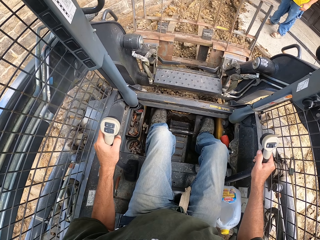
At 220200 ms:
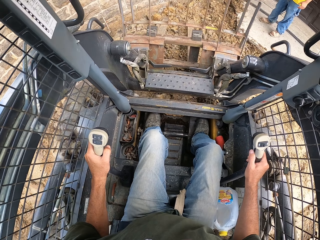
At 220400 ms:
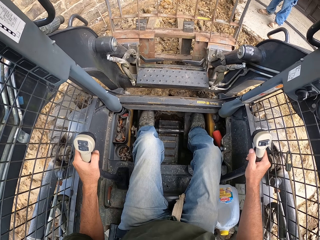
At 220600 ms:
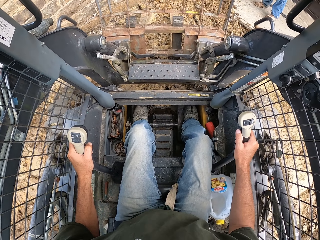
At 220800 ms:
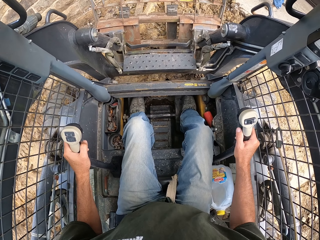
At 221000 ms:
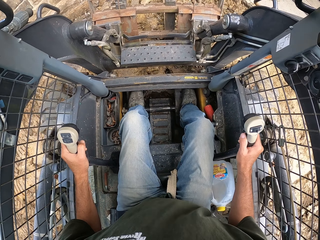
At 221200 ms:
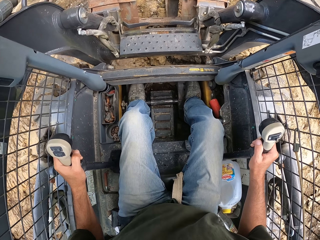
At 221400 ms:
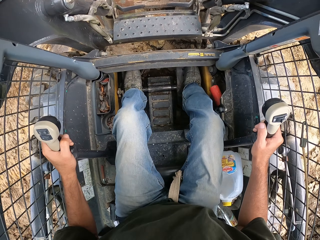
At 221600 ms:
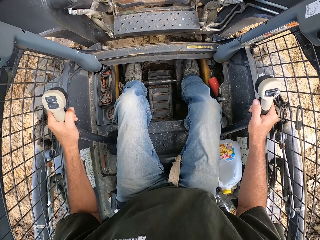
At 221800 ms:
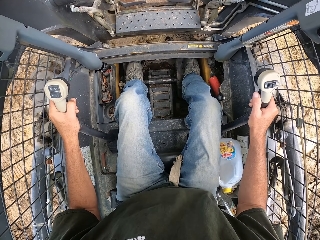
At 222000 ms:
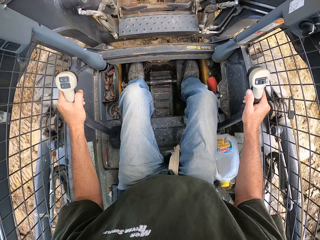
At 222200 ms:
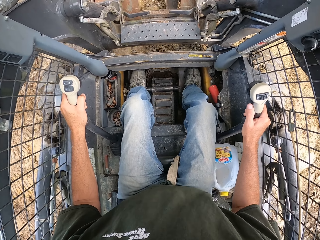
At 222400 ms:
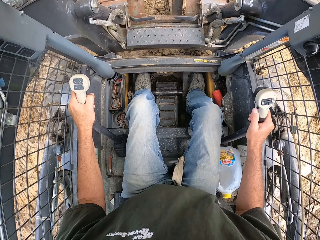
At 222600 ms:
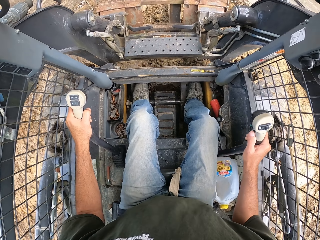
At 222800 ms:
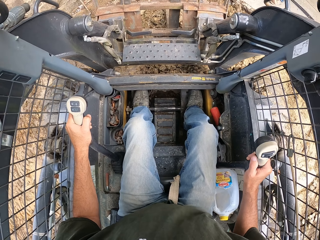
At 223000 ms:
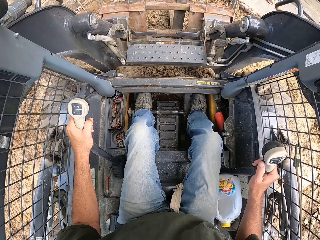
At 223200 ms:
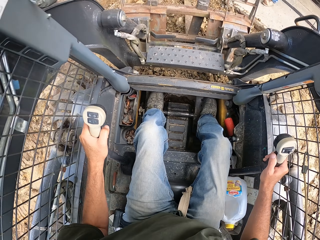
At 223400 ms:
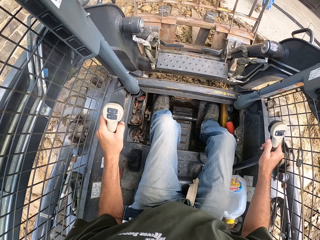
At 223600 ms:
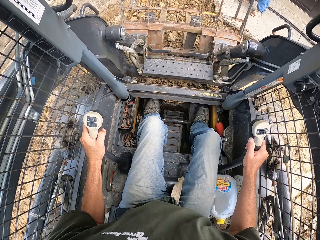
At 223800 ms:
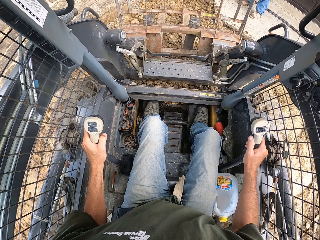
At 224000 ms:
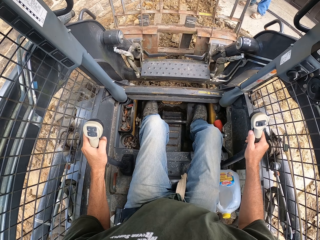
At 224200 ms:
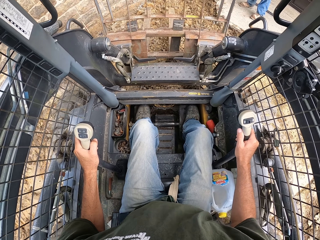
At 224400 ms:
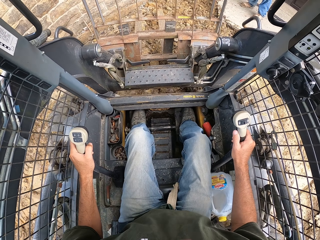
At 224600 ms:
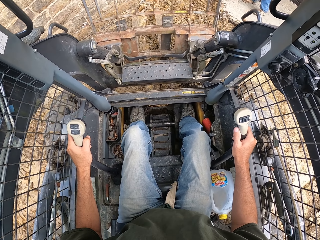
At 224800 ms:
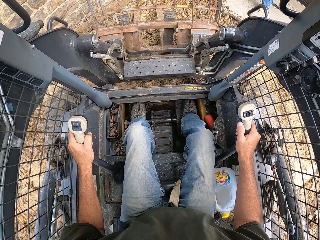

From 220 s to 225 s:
The camera wearer reverses the laser land leveler. They drive the laser land leveler. They reverse the laser land leveler.

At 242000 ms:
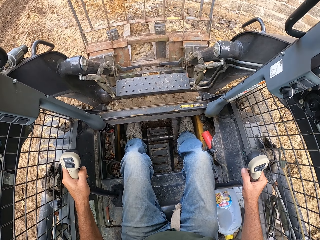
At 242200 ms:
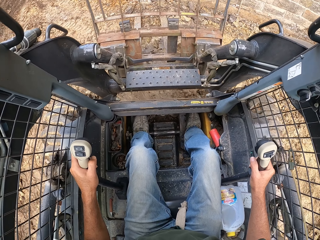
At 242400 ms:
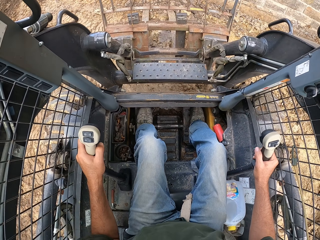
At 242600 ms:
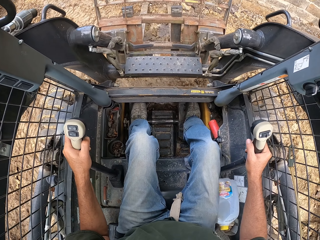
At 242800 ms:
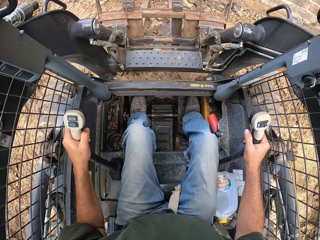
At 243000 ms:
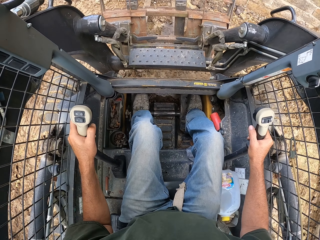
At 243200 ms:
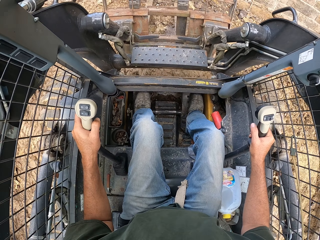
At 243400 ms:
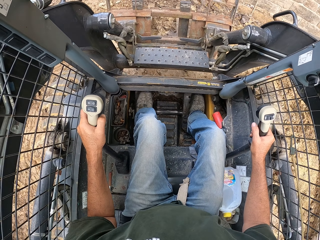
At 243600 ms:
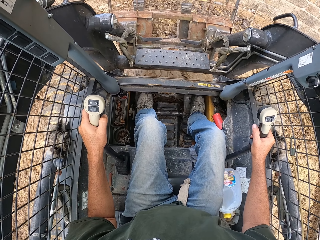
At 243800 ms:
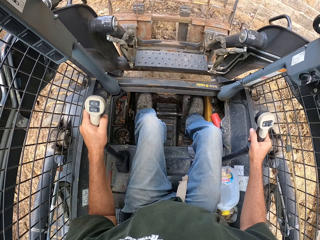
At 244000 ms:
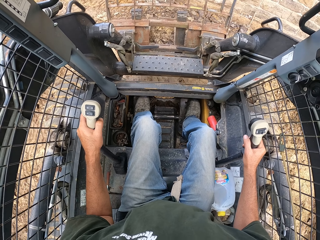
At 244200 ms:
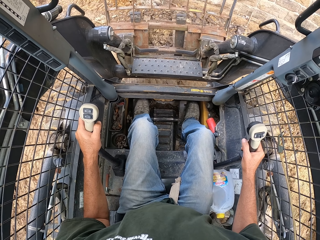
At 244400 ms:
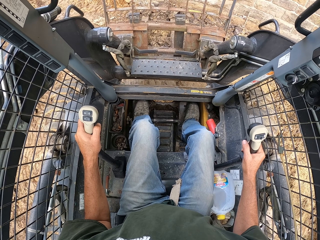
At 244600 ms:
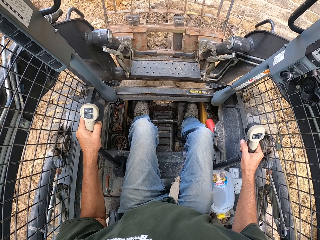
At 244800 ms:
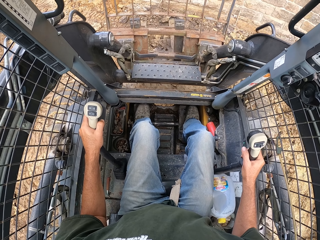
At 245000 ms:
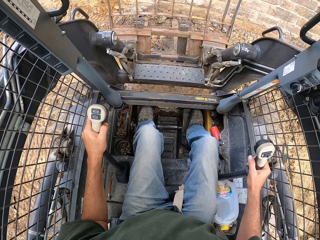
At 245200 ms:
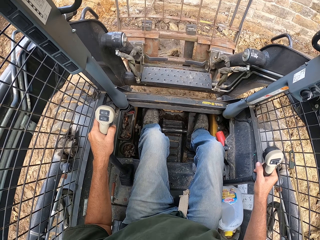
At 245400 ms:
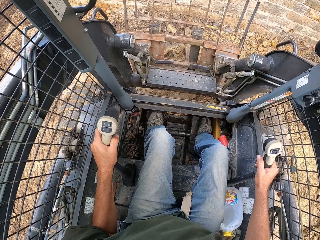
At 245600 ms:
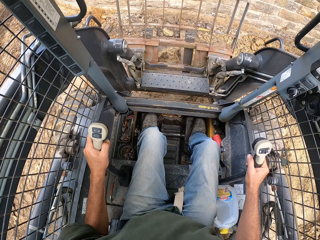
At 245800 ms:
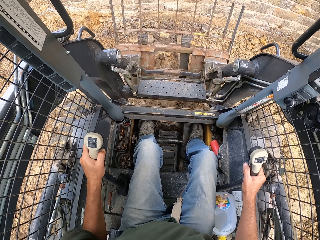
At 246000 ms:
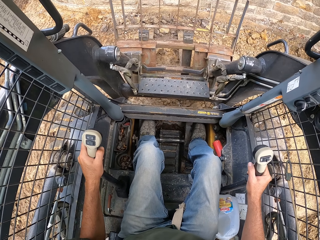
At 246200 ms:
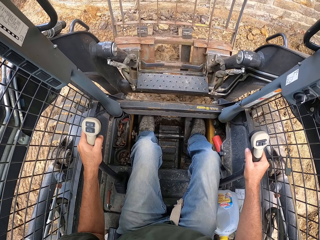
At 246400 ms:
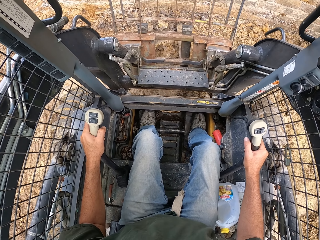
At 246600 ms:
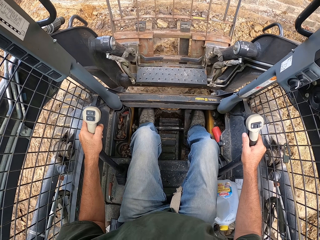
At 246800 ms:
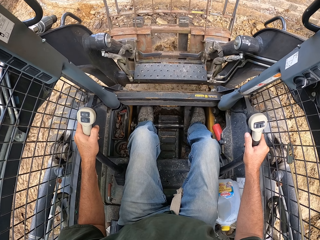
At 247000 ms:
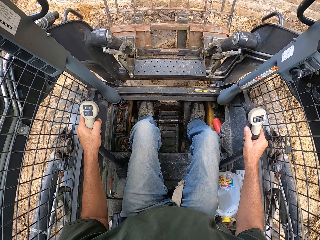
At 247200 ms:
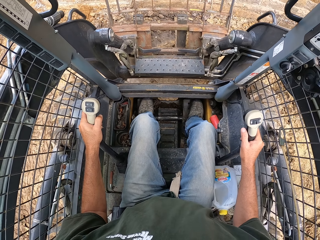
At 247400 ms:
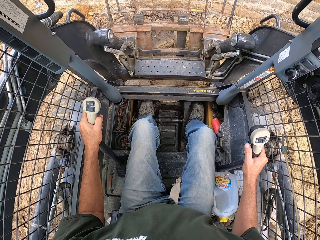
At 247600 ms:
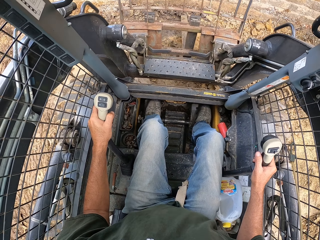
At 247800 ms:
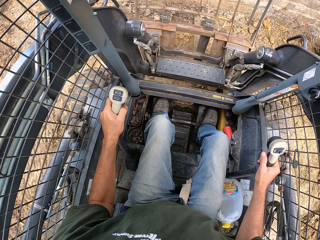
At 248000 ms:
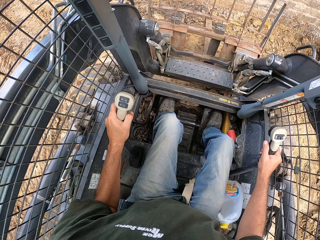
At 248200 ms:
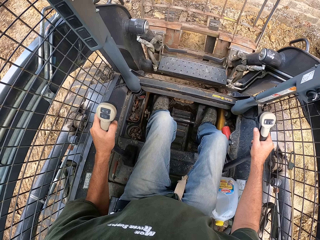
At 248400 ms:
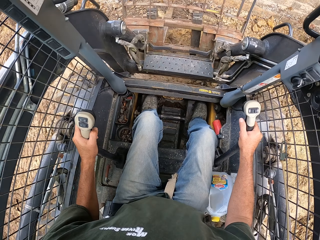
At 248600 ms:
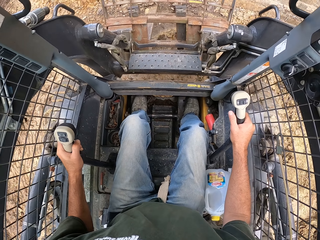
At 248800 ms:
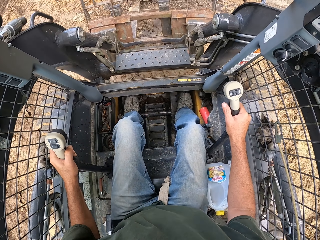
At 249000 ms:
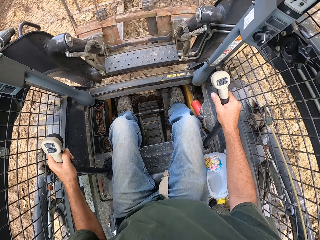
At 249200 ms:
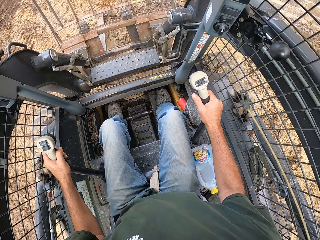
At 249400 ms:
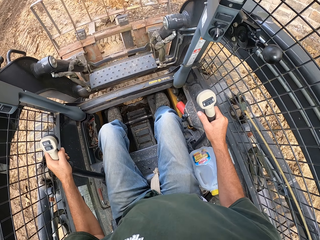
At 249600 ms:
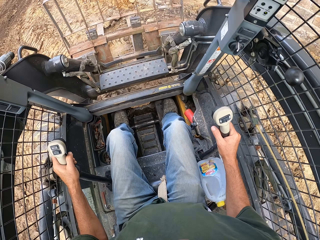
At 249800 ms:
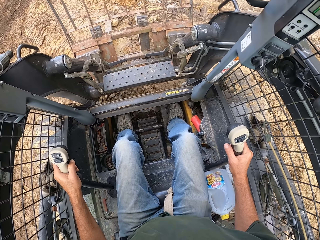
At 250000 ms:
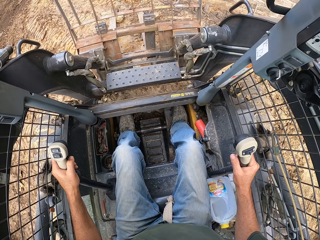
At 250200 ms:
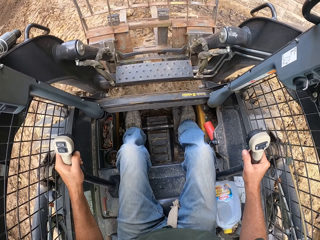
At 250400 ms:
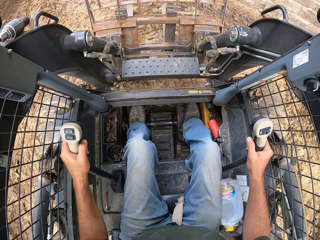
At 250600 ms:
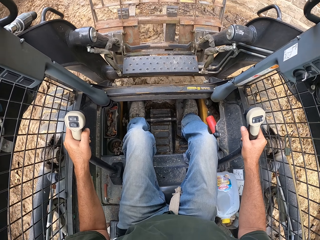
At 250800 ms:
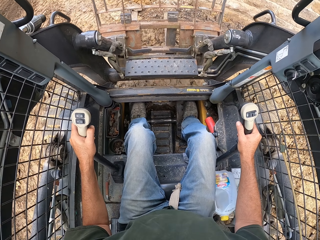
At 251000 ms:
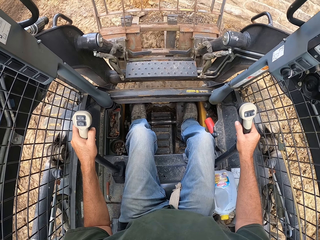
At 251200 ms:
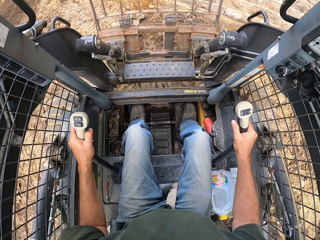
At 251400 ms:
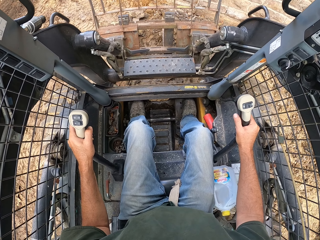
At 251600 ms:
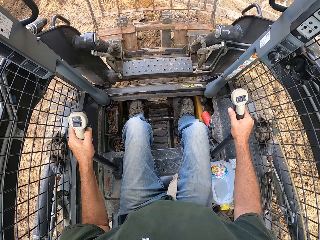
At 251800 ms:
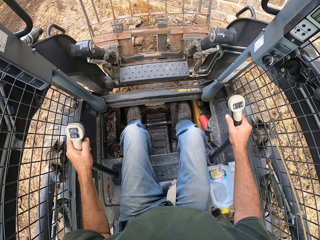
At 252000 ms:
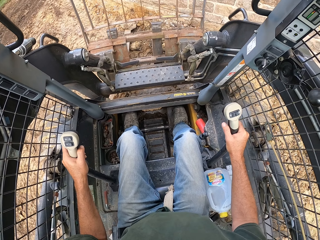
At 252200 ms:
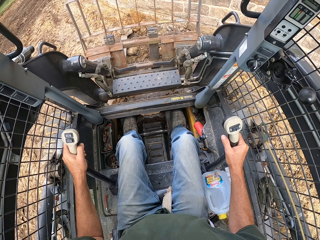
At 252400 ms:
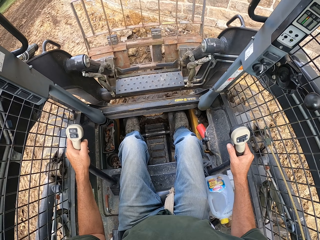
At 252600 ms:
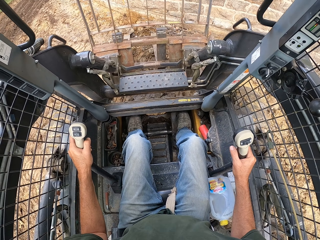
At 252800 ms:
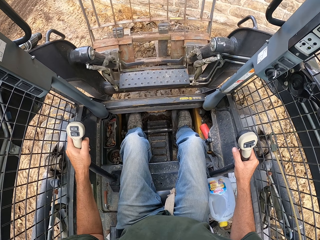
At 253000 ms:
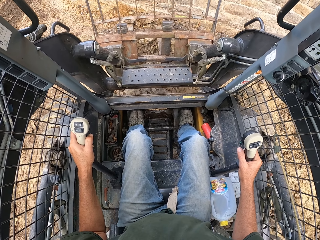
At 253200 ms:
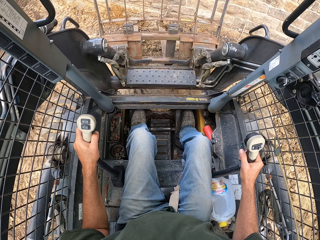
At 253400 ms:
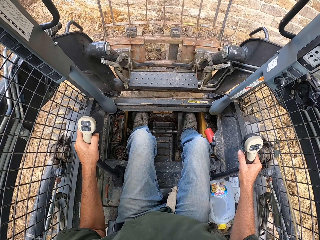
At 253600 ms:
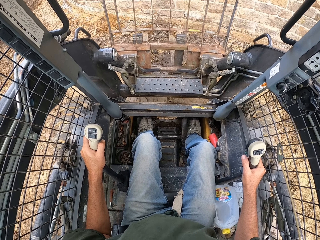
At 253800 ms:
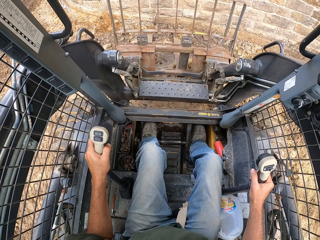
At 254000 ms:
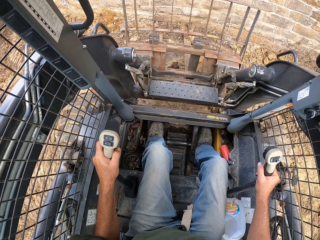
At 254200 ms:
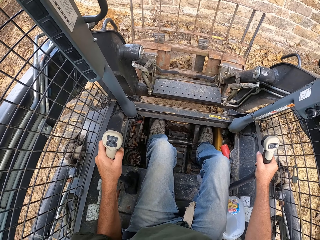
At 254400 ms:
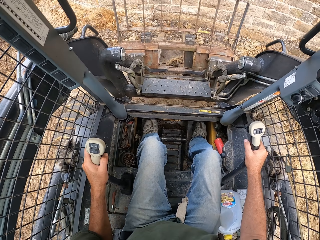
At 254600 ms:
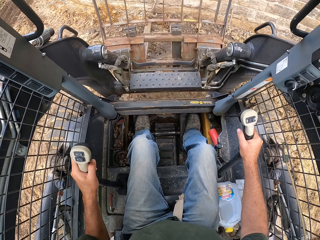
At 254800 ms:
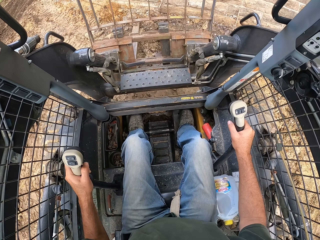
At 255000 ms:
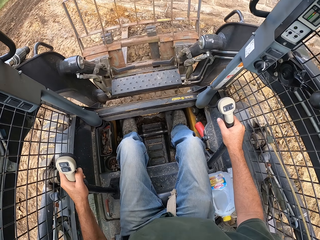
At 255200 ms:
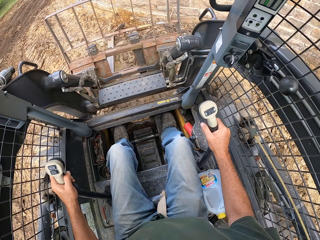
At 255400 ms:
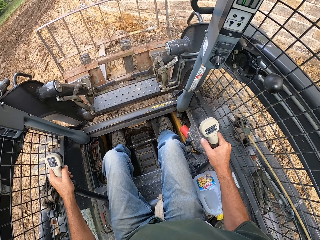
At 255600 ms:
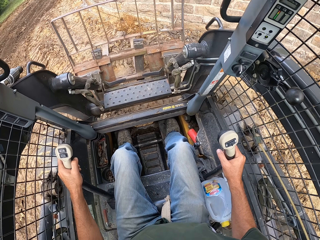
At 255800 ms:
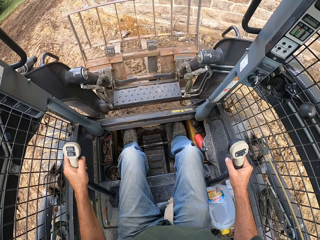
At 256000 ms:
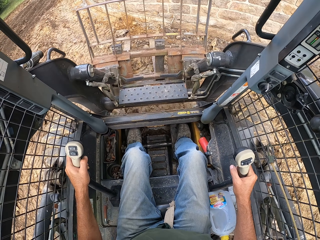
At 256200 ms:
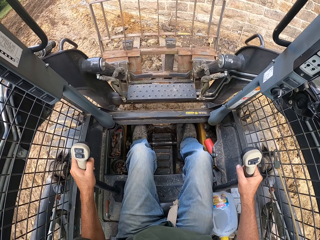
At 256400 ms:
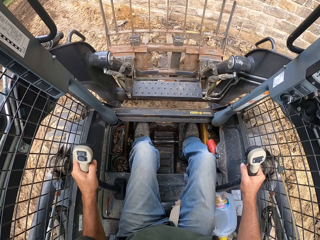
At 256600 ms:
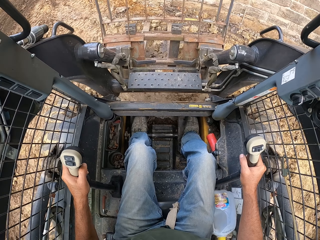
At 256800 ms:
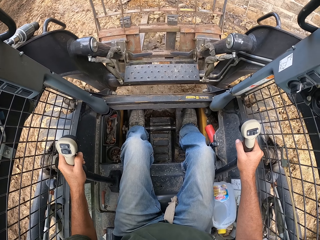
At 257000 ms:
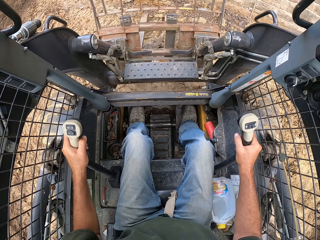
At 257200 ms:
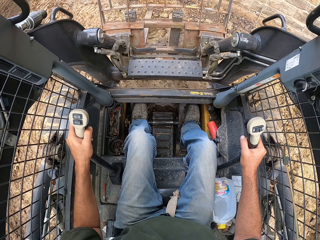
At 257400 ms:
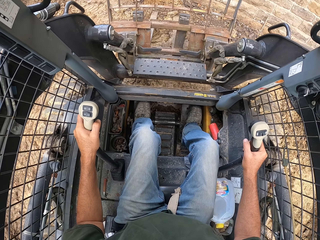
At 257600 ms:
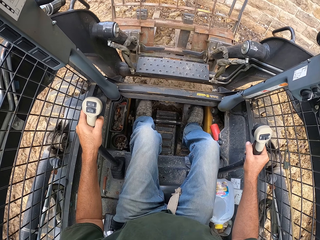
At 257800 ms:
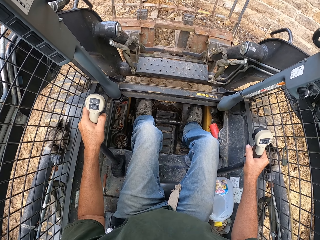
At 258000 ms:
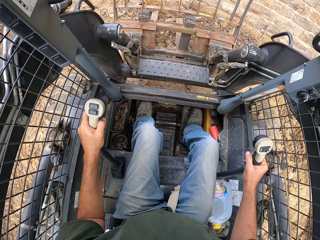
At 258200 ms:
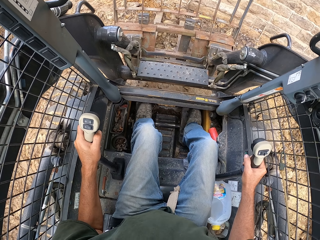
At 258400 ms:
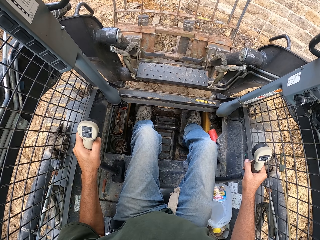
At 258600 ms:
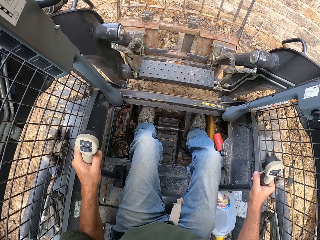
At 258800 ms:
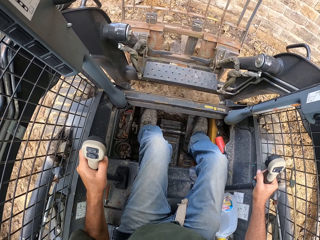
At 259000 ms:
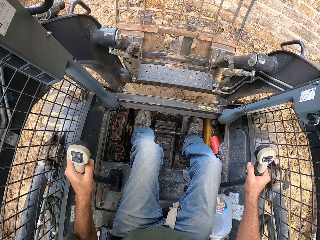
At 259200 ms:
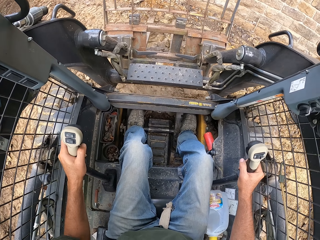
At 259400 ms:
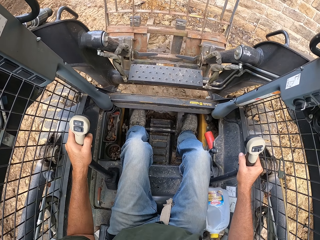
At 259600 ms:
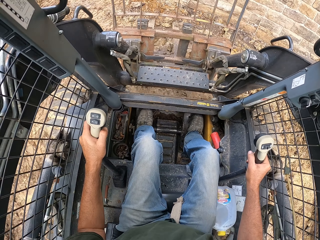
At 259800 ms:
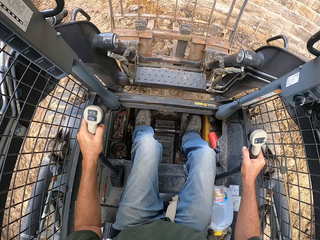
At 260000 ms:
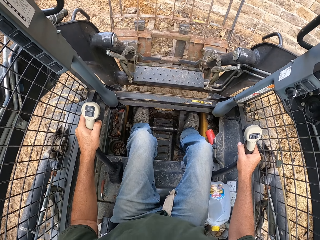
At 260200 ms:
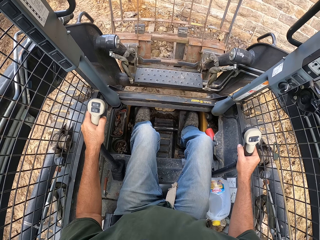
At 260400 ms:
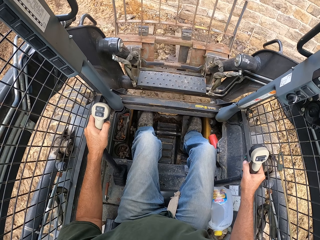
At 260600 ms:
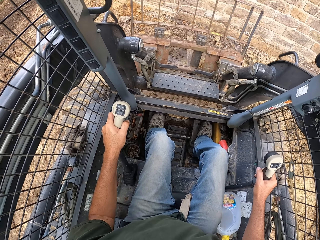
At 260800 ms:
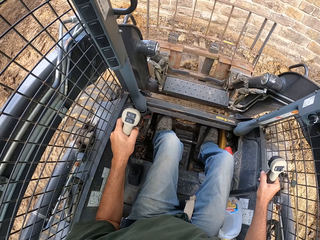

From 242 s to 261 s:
The camera wearer drives the laser land leveler. They reverse the laser land leveler. They drive the laser land leveler. They reverse the laser land leveler. They drive the laser land leveler. They reverse the laser land leveler. They drive the laser land leveler. They reverse the laser land leveler.
